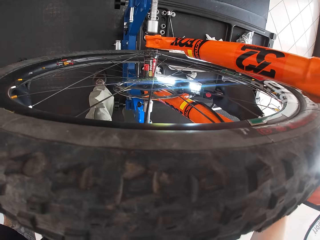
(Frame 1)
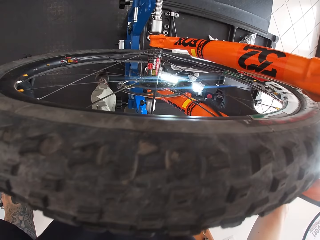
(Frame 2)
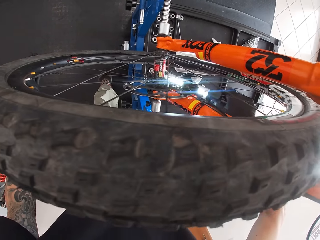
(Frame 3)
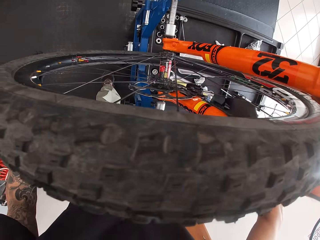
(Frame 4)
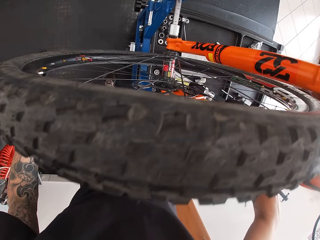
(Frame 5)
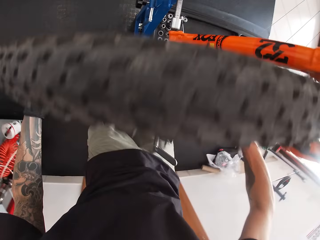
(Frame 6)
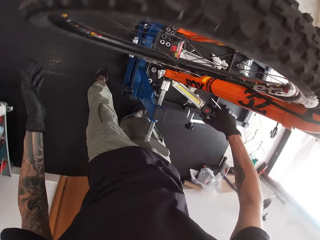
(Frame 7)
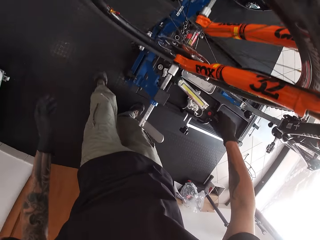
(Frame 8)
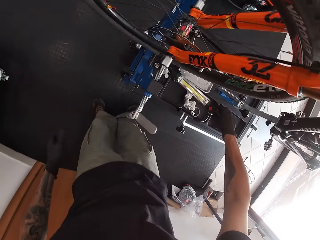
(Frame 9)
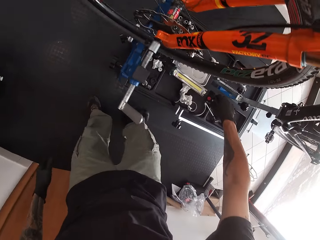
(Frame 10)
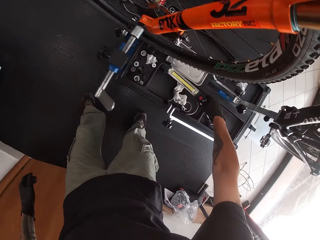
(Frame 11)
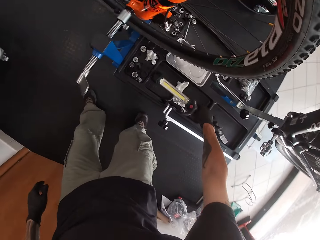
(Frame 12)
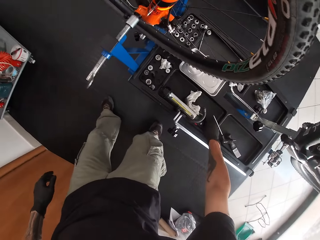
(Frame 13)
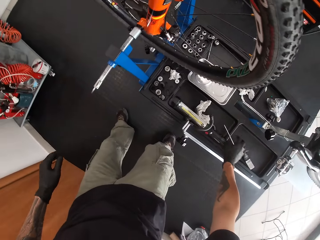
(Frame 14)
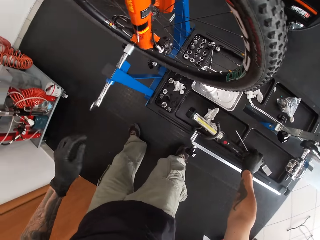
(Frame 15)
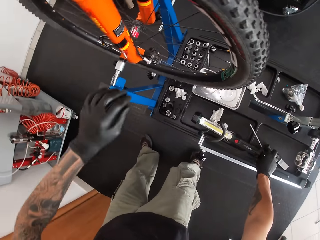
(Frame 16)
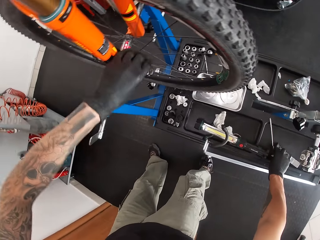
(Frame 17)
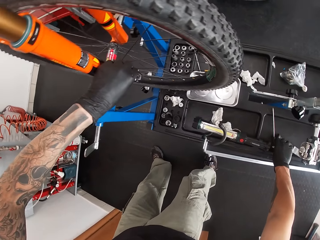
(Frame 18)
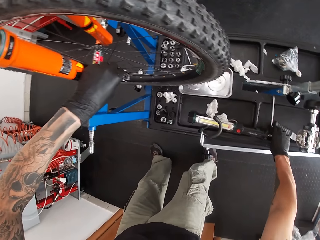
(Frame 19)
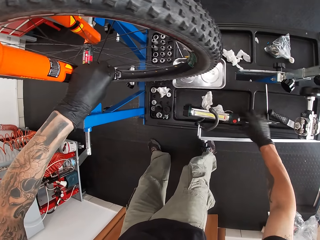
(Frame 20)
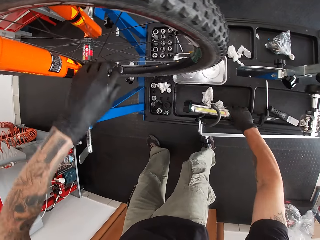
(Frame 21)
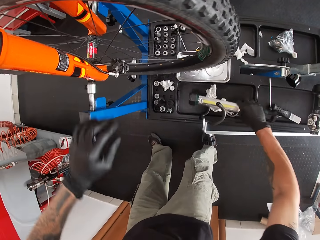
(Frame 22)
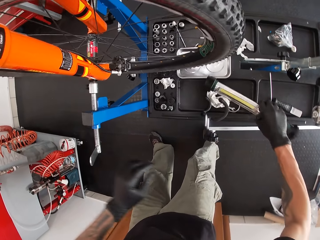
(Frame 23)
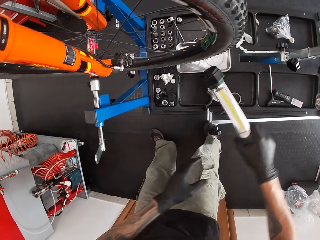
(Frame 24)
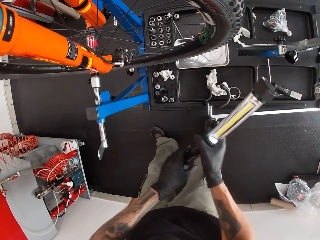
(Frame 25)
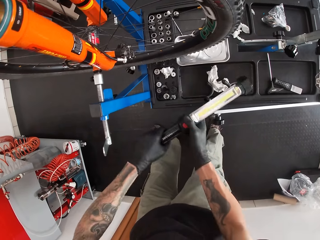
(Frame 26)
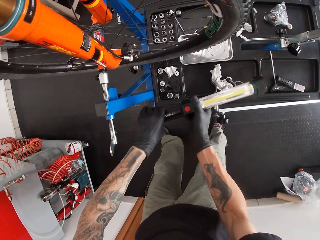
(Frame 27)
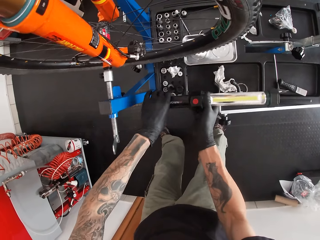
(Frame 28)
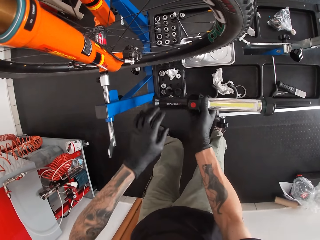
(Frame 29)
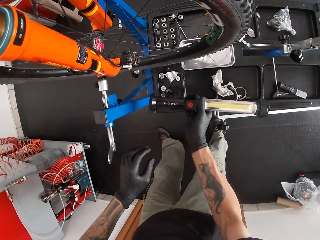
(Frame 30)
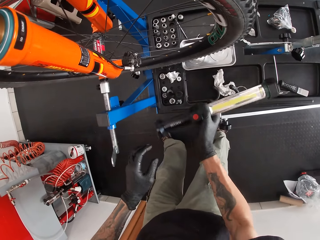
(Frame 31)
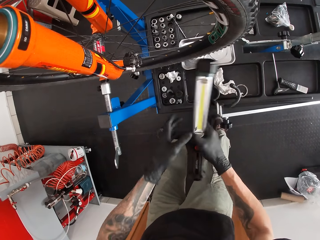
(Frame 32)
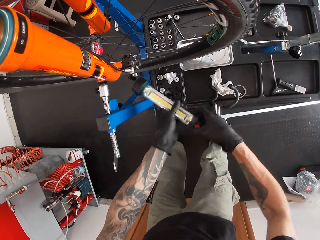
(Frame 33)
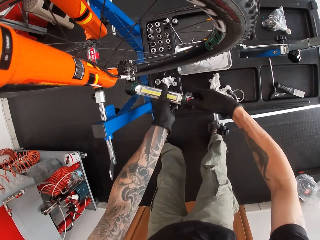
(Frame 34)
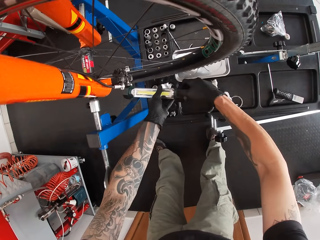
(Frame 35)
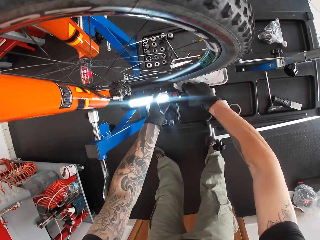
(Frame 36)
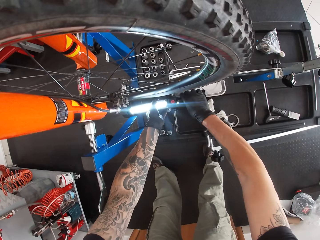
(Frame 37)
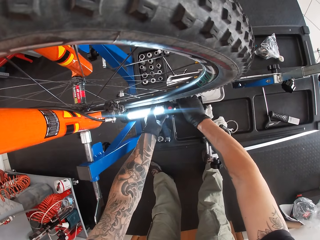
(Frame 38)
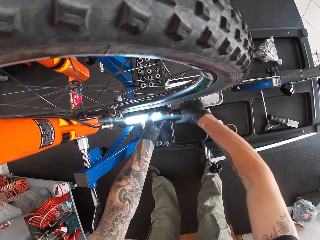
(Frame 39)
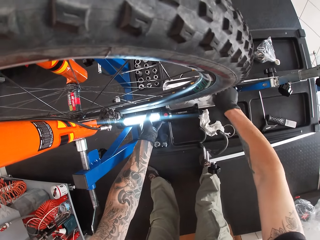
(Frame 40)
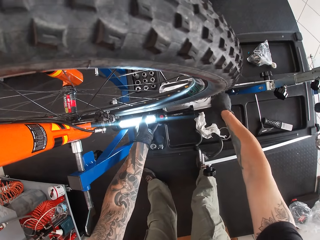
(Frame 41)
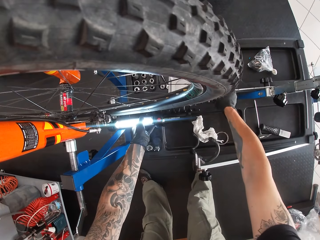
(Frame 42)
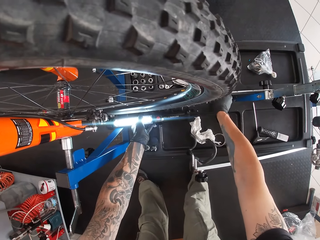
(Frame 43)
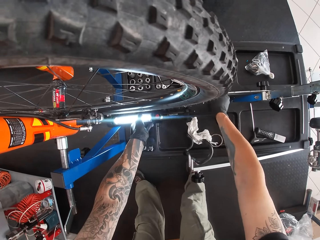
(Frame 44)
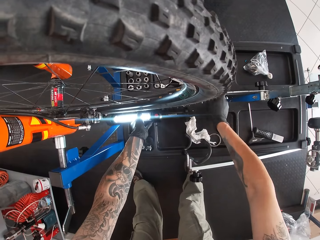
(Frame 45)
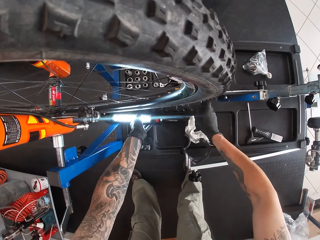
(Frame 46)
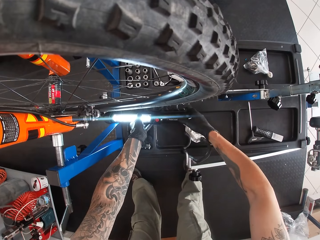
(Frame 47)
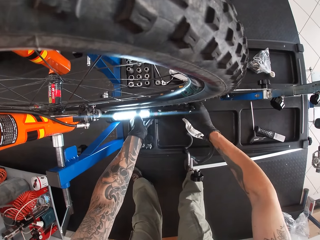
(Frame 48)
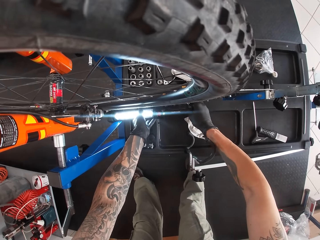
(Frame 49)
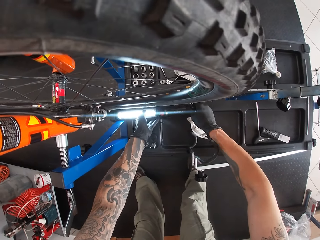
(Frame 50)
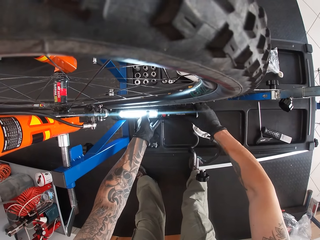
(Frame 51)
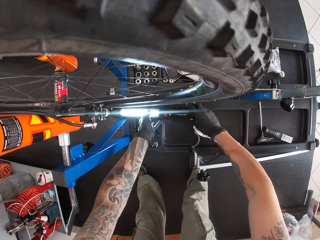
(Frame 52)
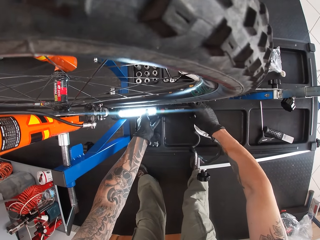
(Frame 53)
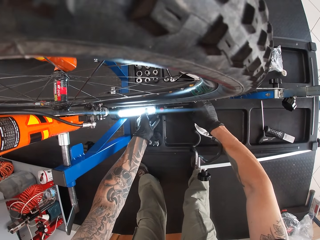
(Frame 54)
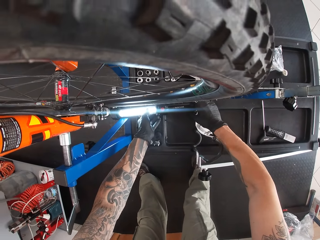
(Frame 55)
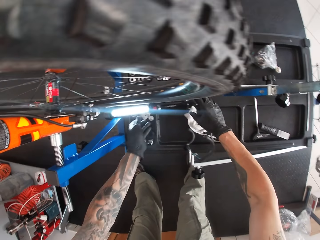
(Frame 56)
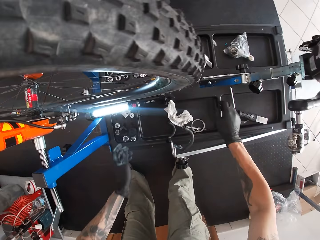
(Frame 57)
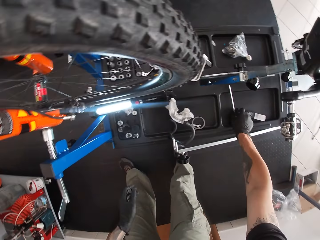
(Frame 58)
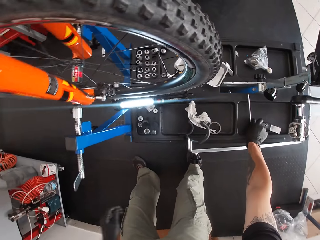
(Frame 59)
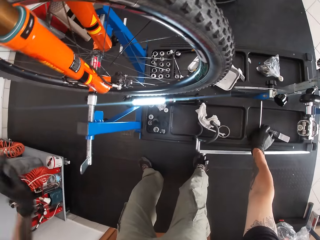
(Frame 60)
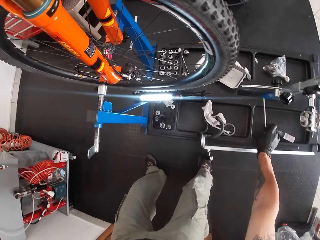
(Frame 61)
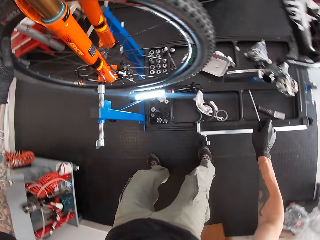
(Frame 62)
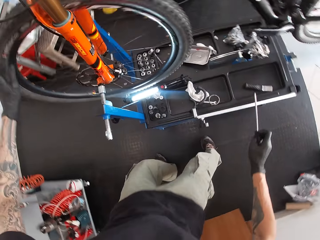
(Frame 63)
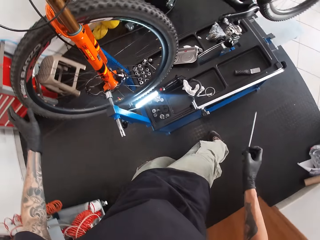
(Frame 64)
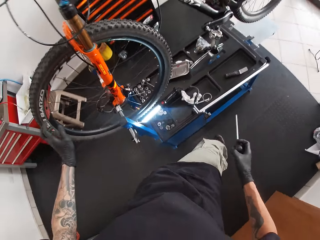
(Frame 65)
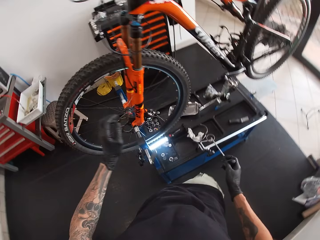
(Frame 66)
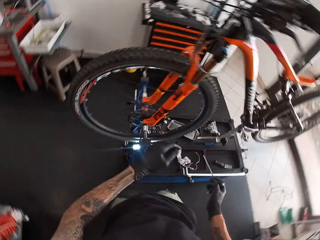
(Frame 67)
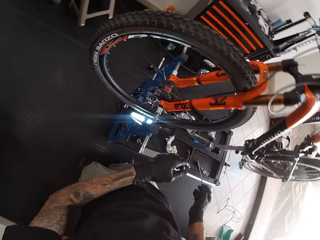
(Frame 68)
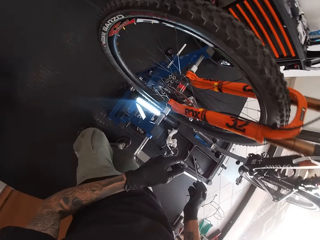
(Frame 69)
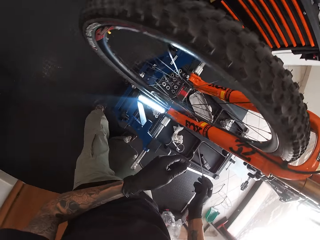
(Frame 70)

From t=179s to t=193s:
The camera wearer drops the lamp on the work bench with his right hand. He holds the bicycle wheel hub with his right hand. He picks up the lamp on the work bench with his right hand. He holds the lamp with both hands. He turns on the lamp with his right hand. He moves a tray on the work bench with his right hand. He places the lamp on the work bench with both hands. He picks up the T spanner from the work bench with his right hand.

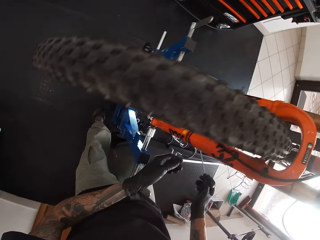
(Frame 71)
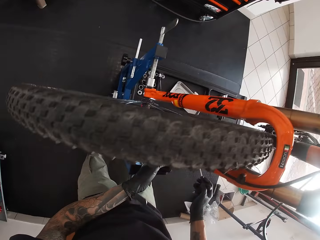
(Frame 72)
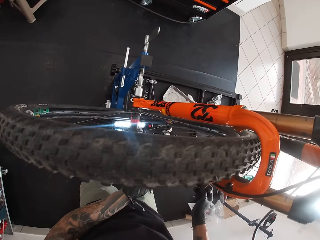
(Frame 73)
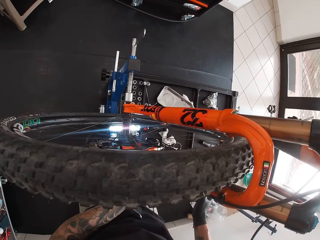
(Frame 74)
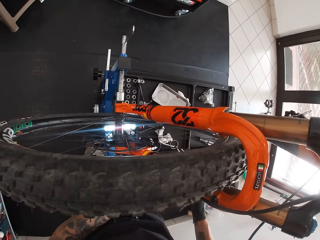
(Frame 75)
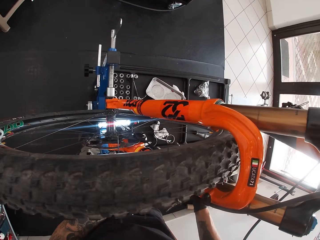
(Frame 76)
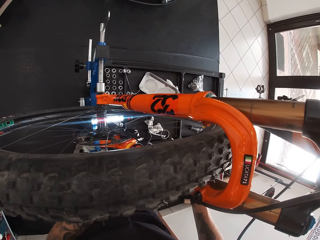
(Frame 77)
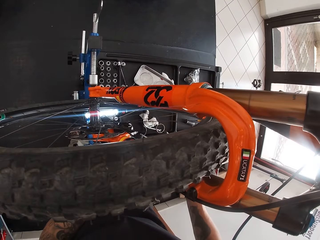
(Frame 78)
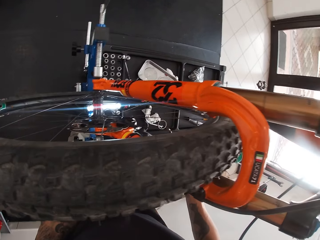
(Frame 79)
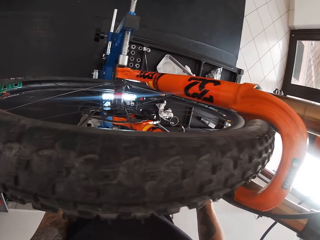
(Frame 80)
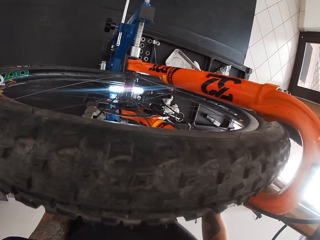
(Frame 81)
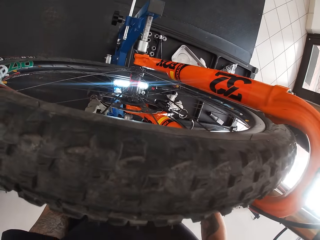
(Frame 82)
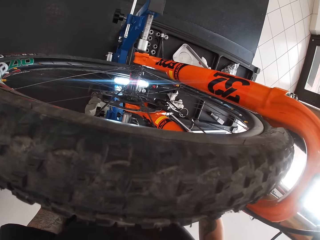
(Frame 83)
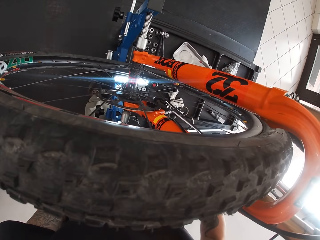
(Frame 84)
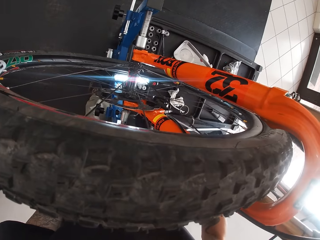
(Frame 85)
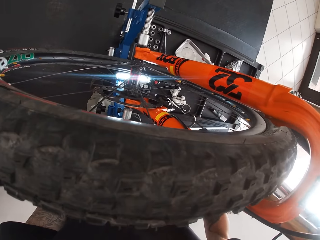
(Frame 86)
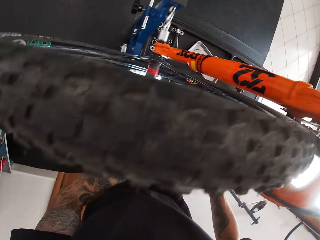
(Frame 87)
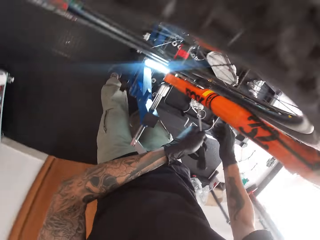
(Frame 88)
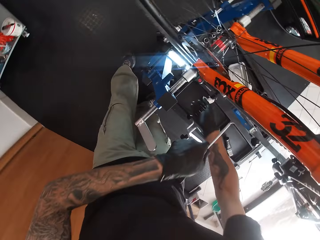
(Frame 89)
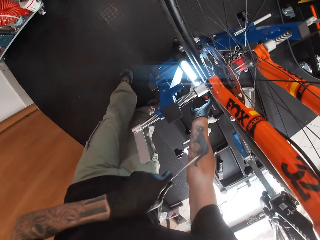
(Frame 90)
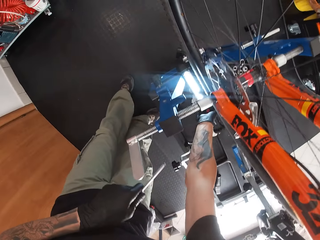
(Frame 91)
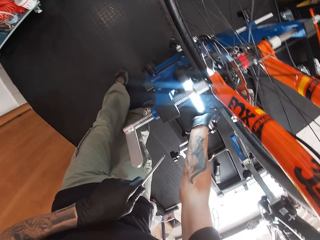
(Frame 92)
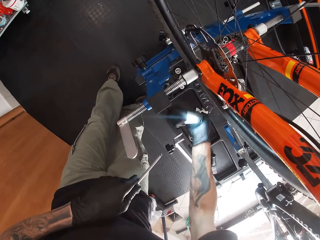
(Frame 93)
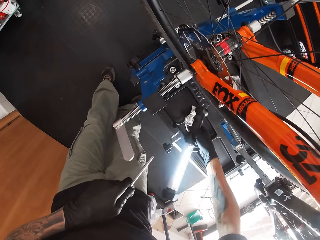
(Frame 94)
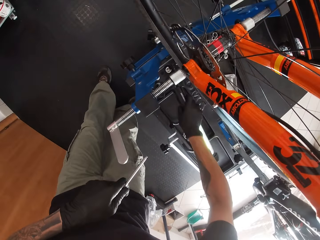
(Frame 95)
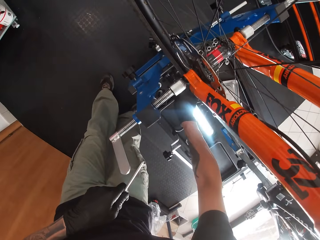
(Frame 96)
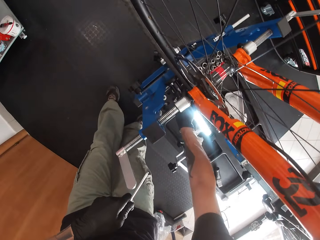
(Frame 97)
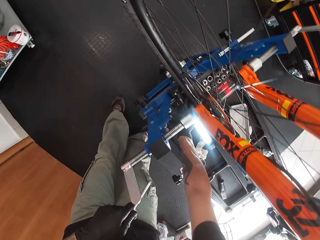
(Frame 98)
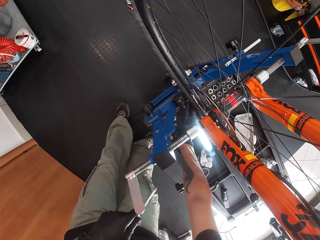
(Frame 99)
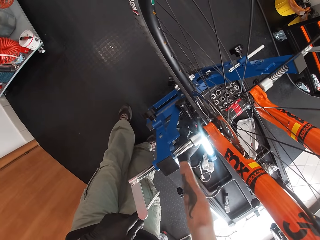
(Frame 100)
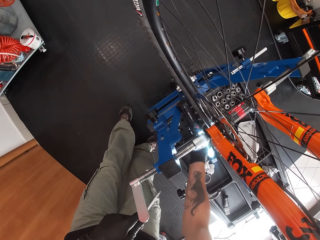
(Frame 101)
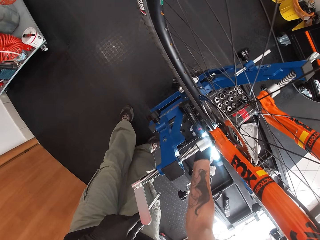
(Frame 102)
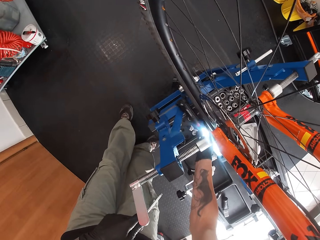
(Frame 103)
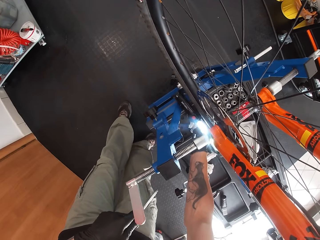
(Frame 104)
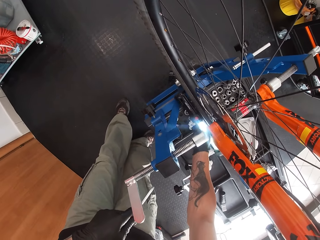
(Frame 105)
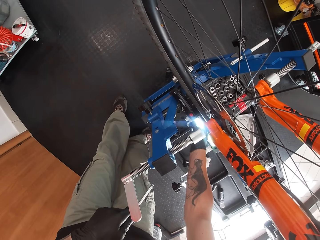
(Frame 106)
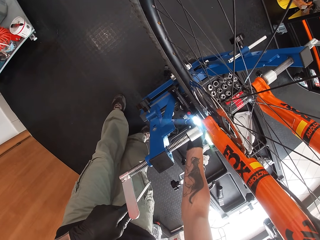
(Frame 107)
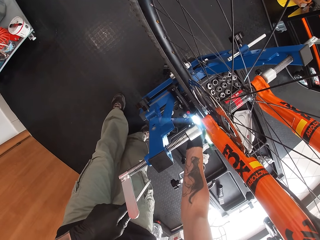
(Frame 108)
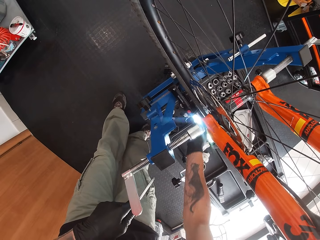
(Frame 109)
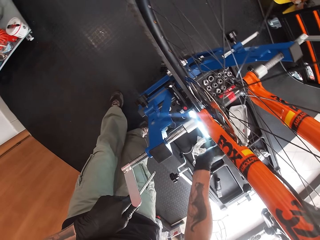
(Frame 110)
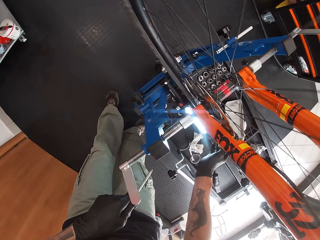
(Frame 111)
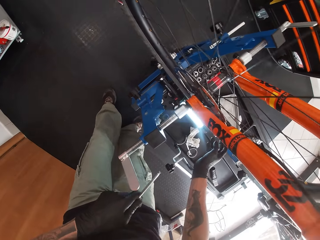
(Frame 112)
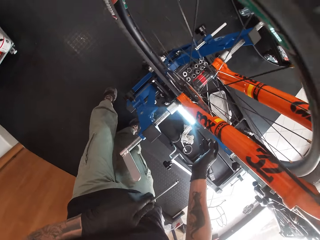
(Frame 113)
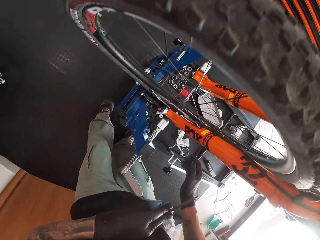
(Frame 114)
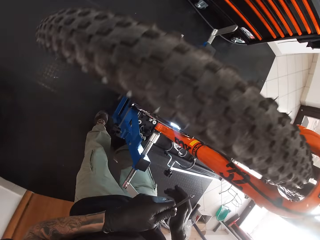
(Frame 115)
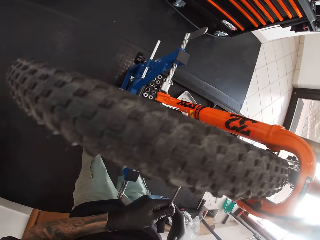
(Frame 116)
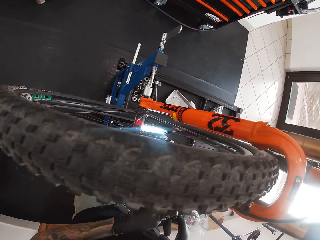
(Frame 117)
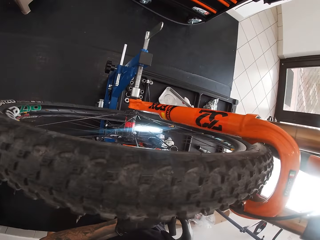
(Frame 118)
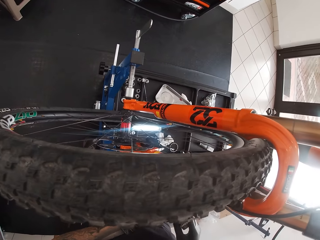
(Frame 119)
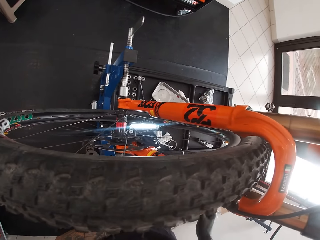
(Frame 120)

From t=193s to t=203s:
The camera wearer repairs the bicycle. He tightens a bolt on the bicycle wheel hub with the T spanner in his right hand. He picks up the lamp on the work bench with his right hand. He adjusts the torch. He drops the lamp on the work bench with his right hand. He moves the lamp on the work bench with his right hand.
